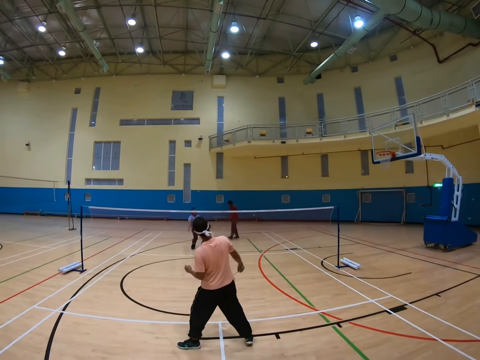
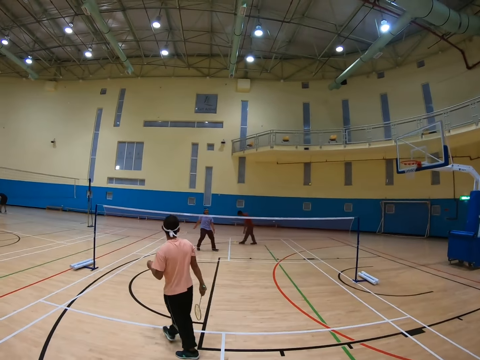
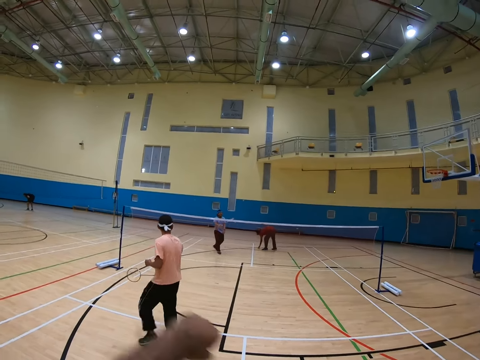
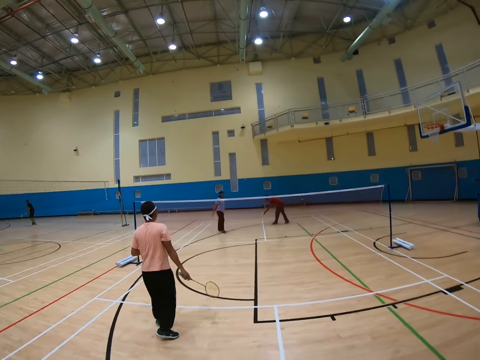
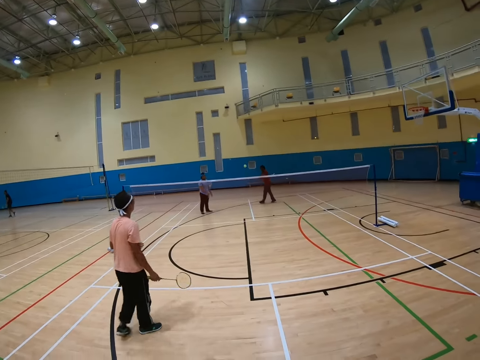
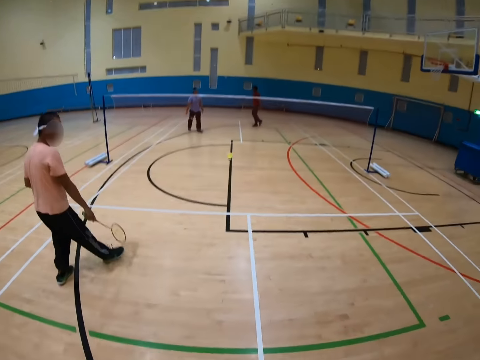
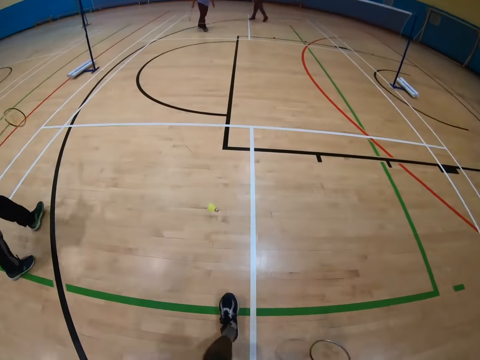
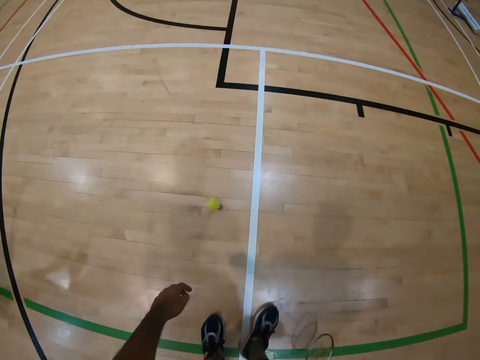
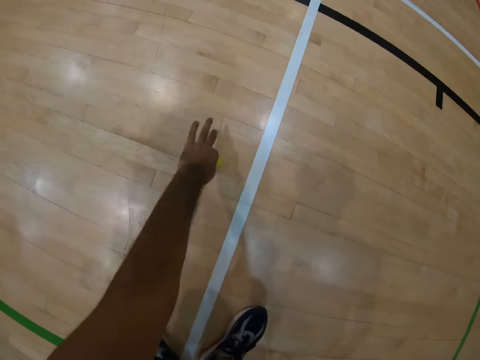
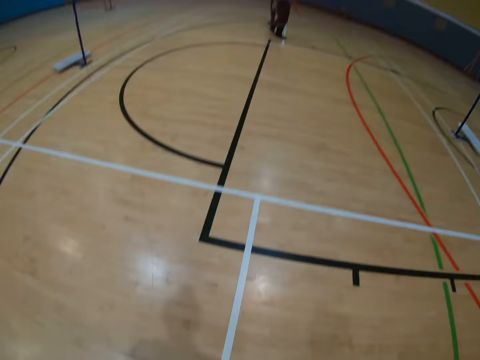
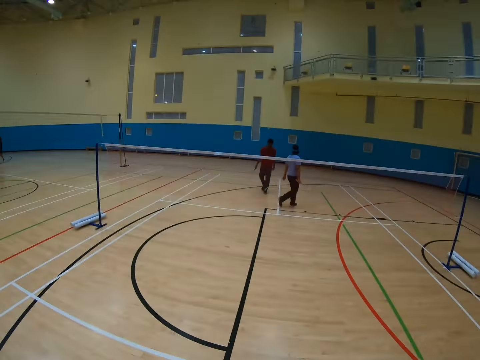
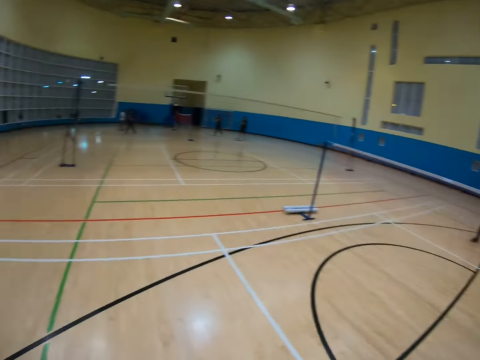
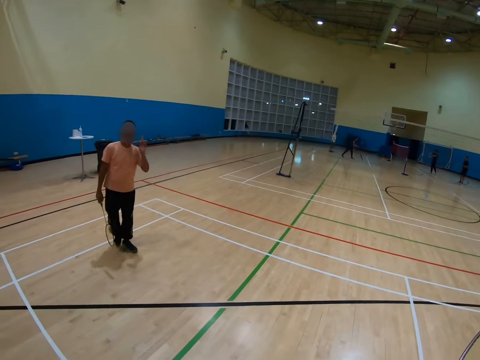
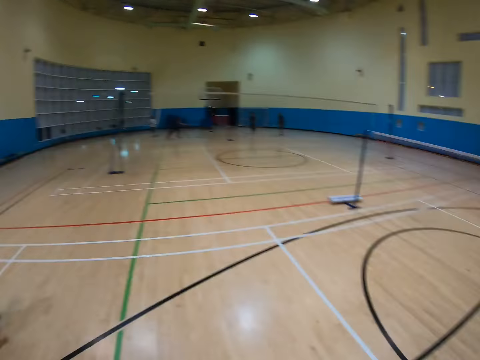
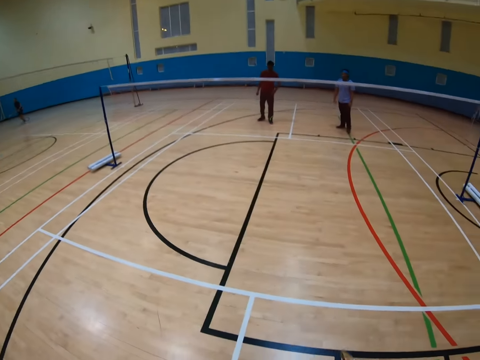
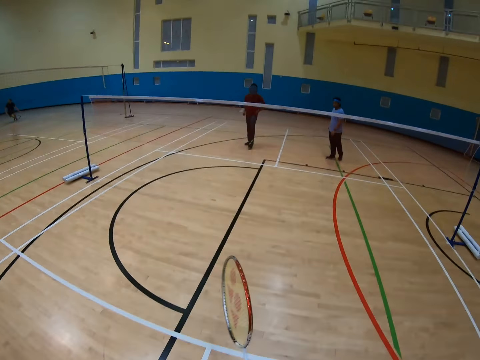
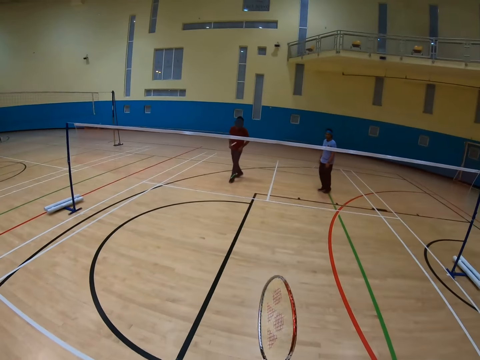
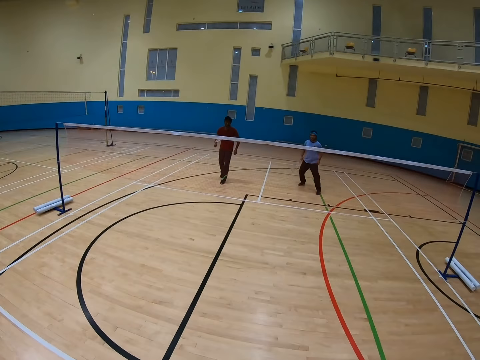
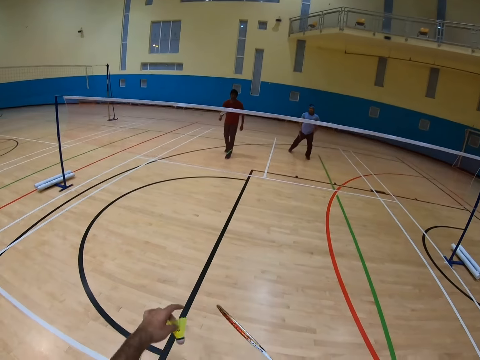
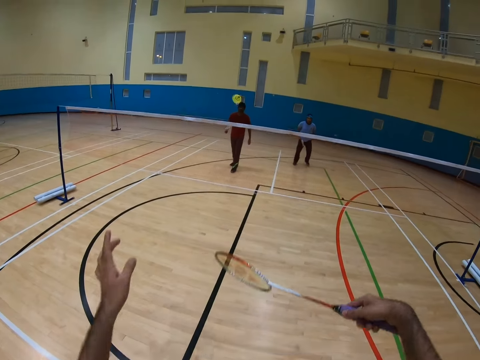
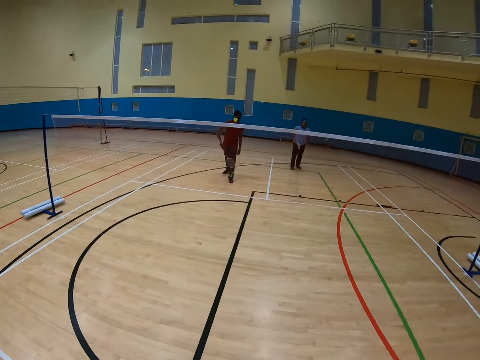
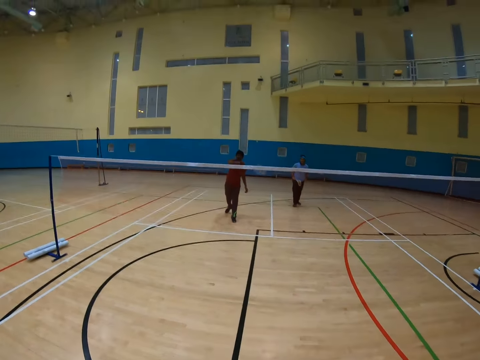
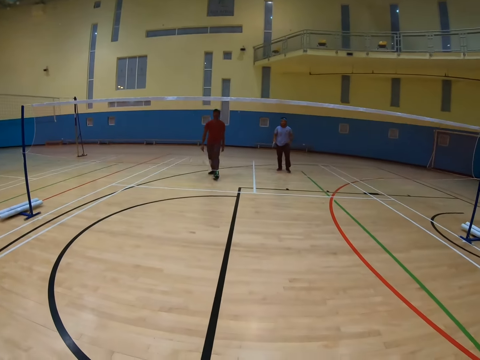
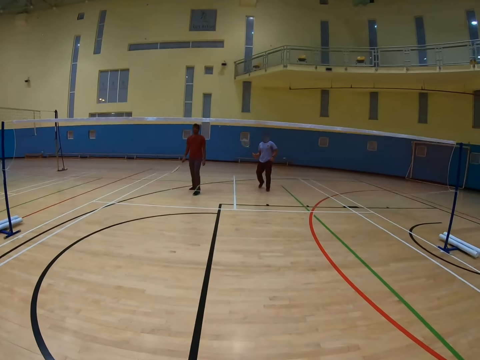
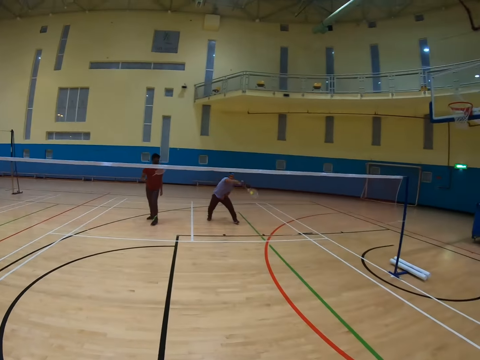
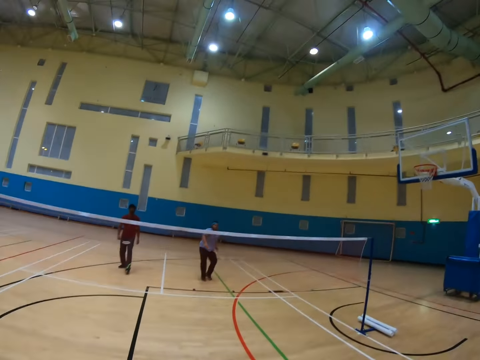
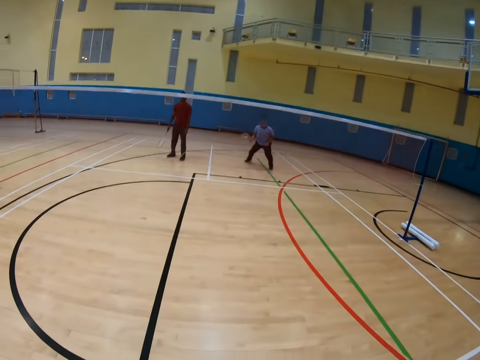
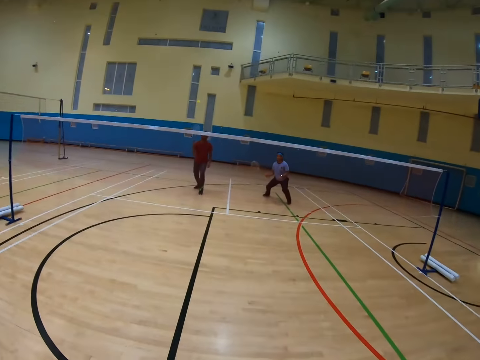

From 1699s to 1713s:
A man picks the shuttlecock. The man hits the shuttlecock. The camera wearer picks up the shuttlecock. They hit the shuttlecock. The first man hits the shuttlecock. Another man hits the shuttlecock.

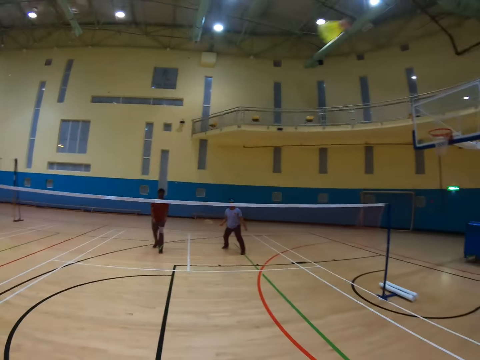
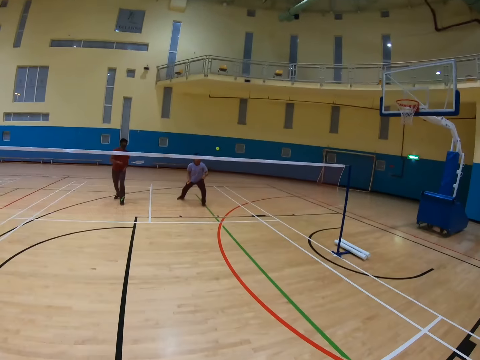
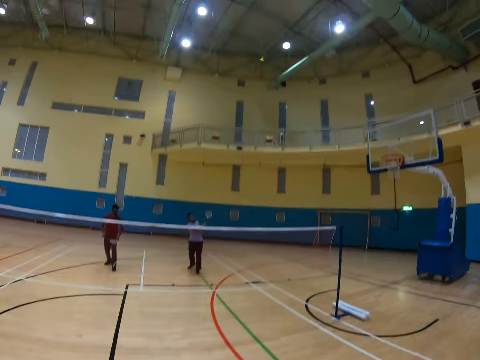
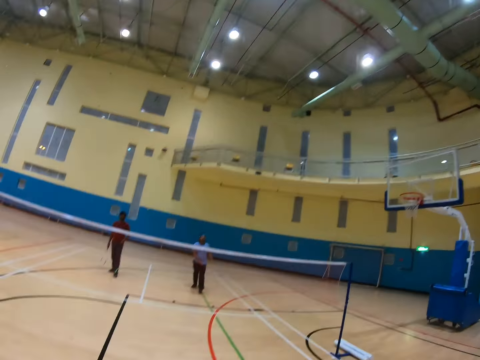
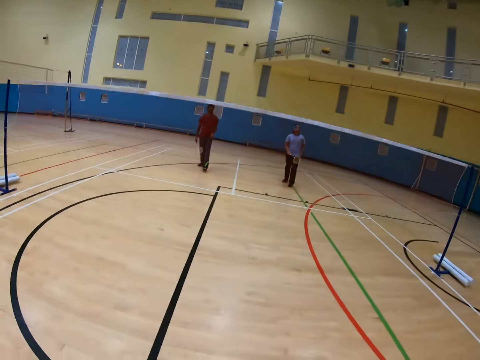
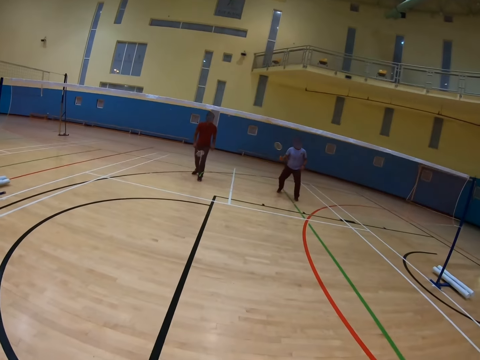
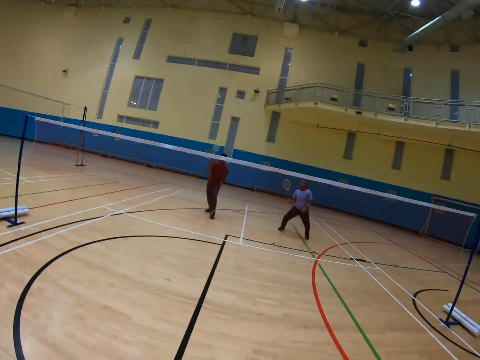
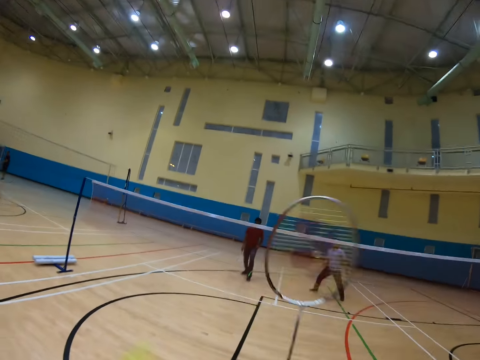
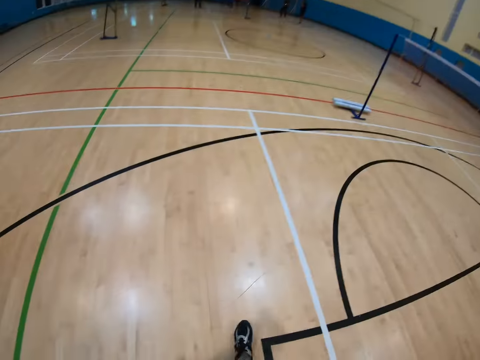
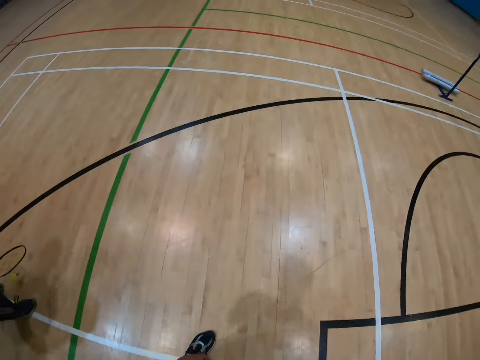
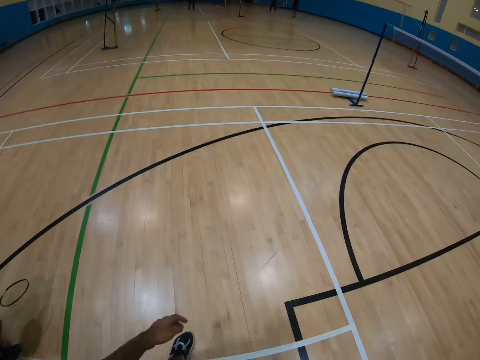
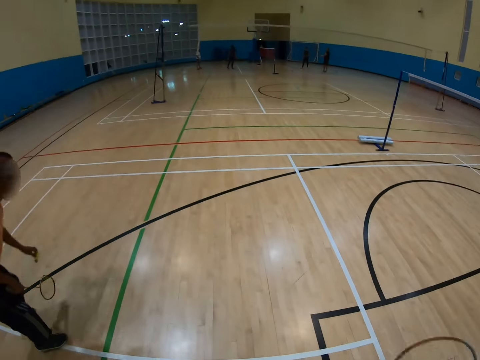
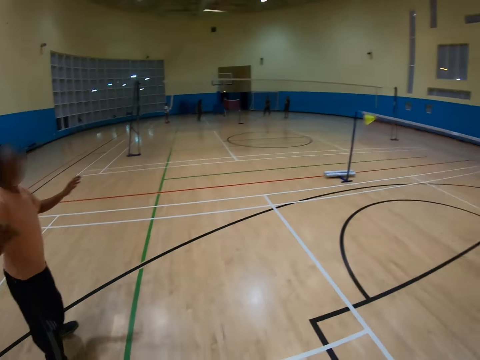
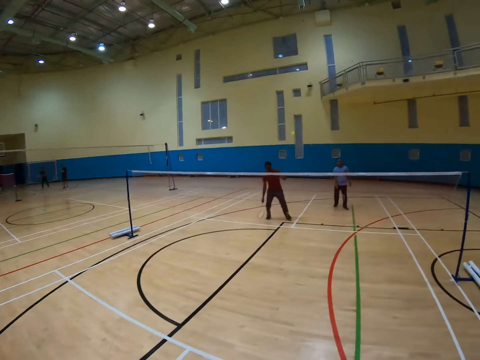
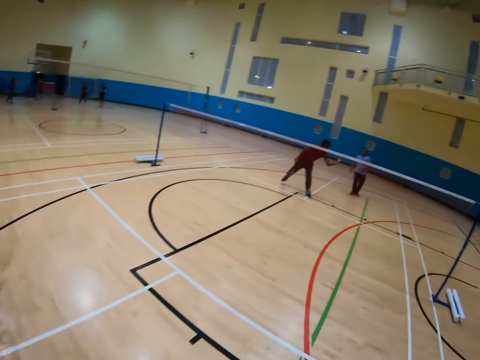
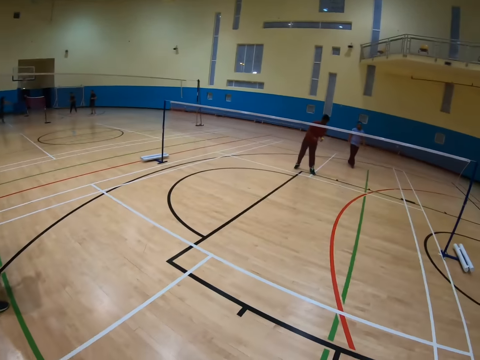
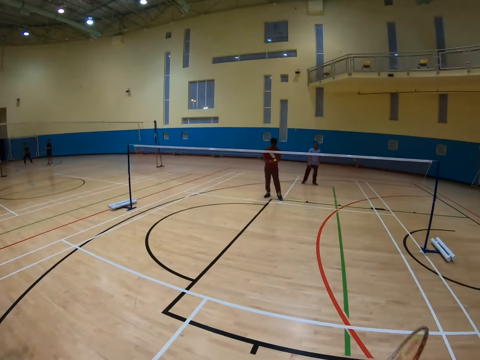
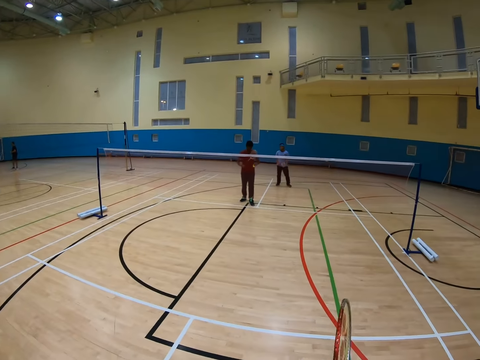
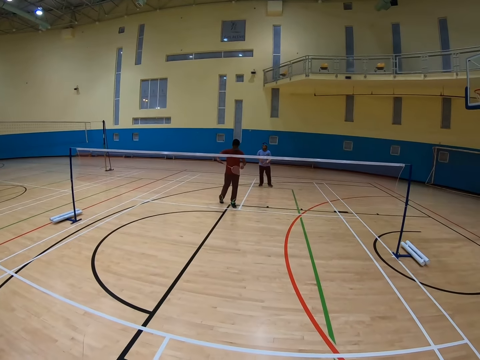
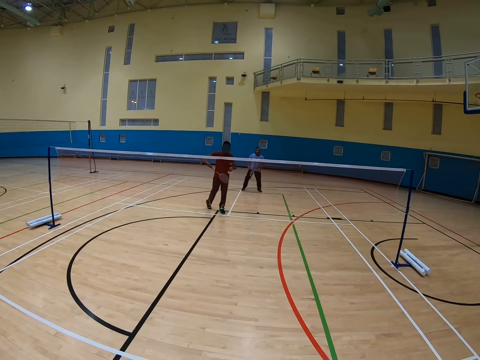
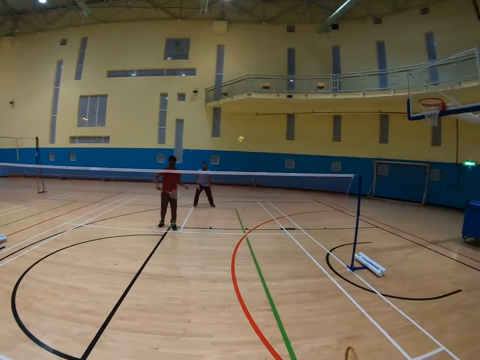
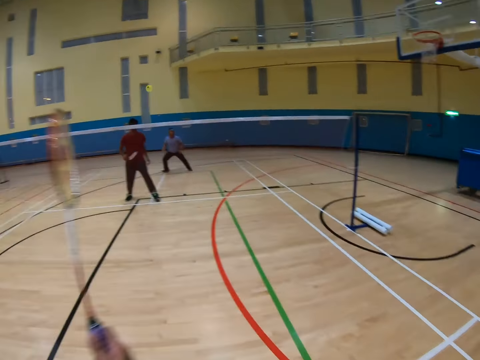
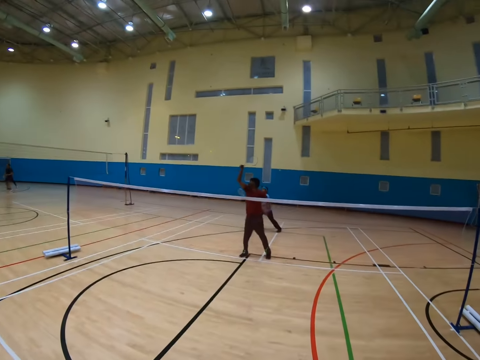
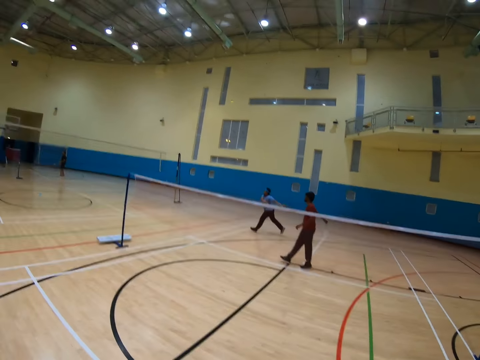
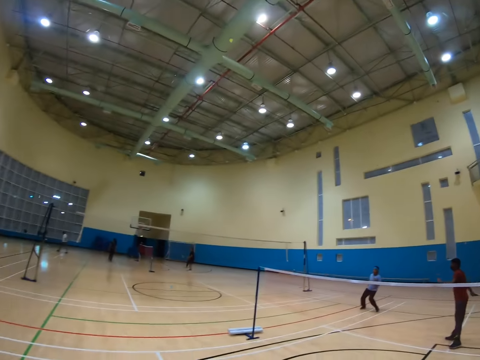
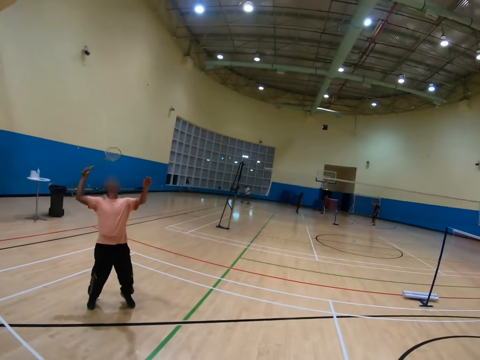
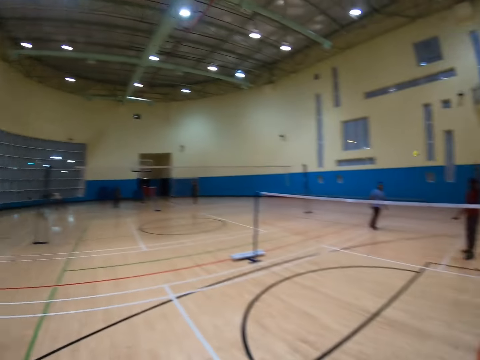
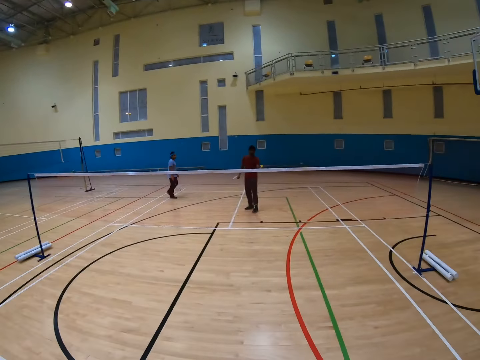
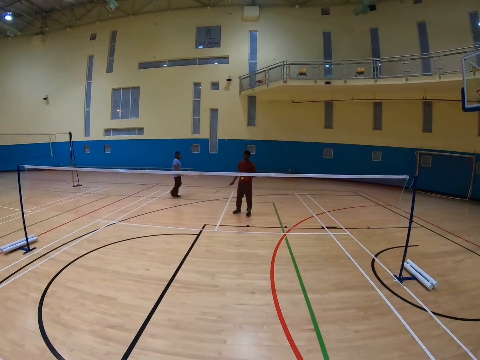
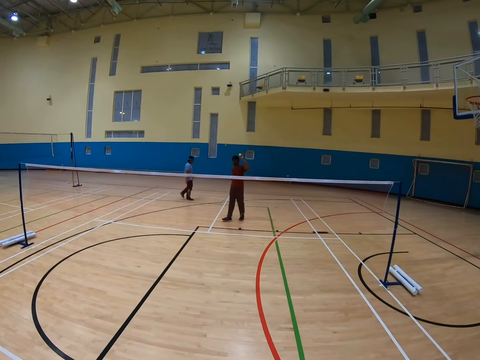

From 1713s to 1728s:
A man hits the shuttlecock. Another man hits the shuttlecock. The first man hits the shuttlecock. A third man hits the shuttlecock. The first man catches the shuttlecock. The first man hits the shuttlecock. The second man hits the shuttlecock. The third man hits the shuttlecock.
